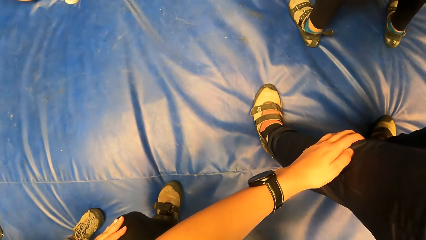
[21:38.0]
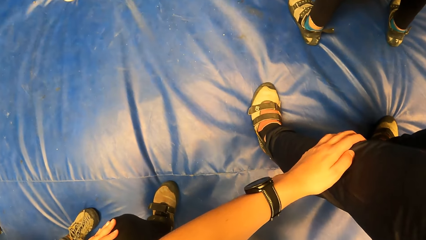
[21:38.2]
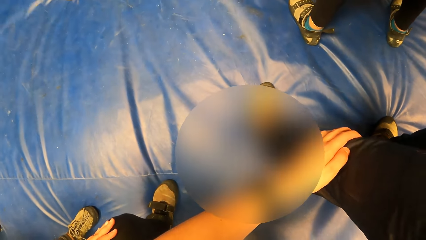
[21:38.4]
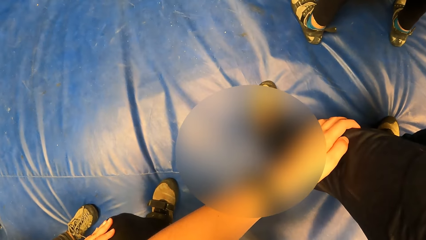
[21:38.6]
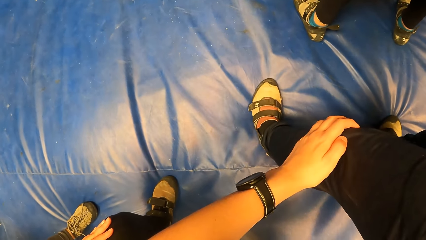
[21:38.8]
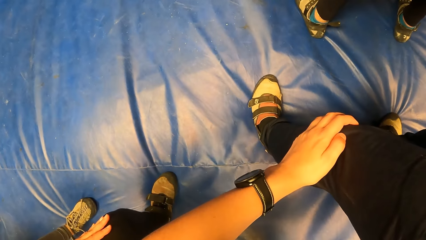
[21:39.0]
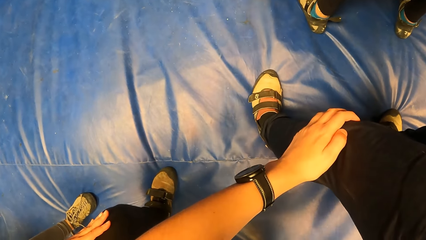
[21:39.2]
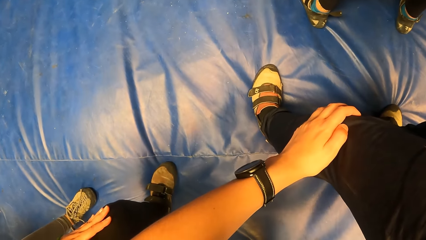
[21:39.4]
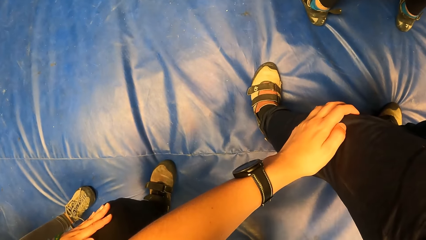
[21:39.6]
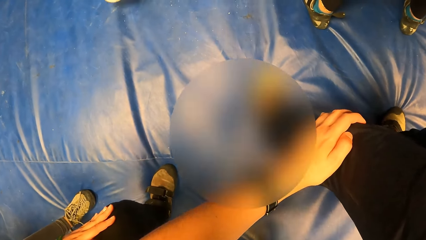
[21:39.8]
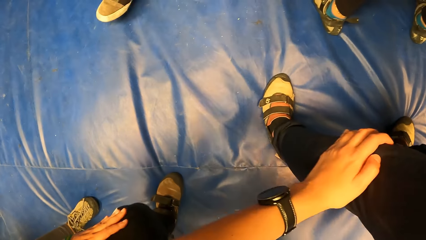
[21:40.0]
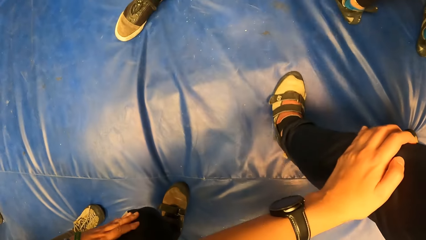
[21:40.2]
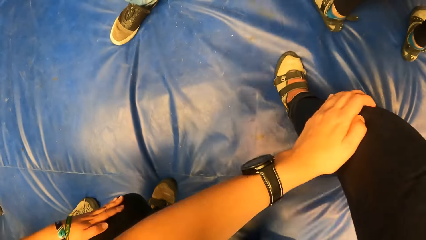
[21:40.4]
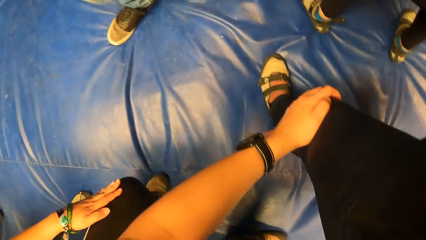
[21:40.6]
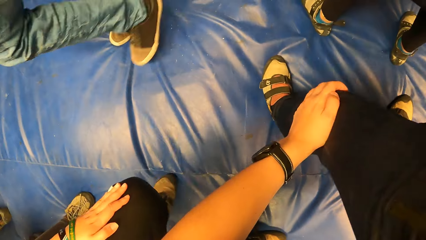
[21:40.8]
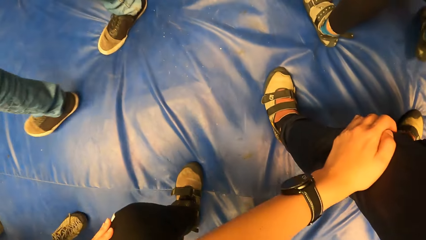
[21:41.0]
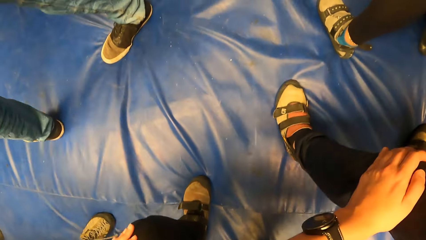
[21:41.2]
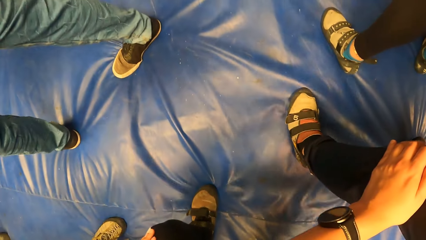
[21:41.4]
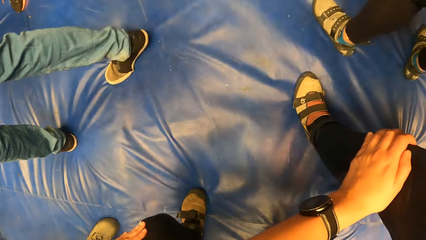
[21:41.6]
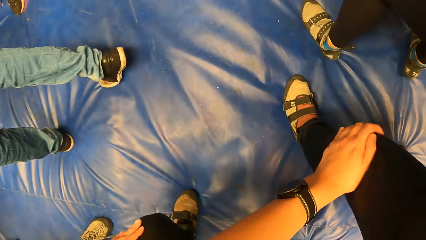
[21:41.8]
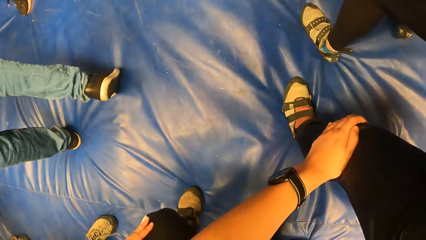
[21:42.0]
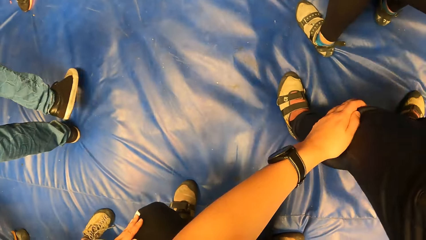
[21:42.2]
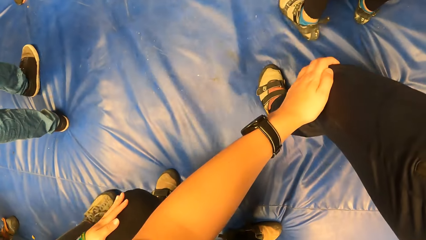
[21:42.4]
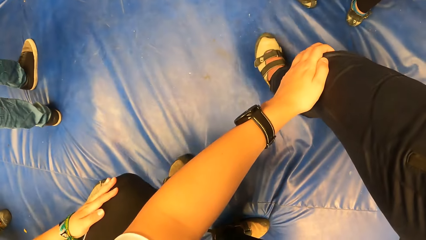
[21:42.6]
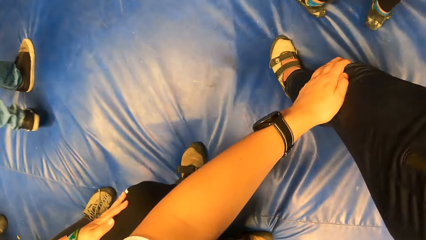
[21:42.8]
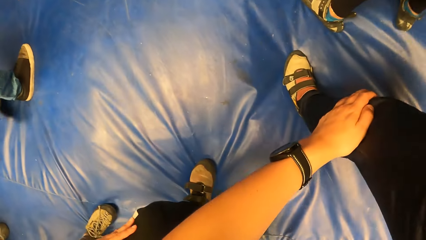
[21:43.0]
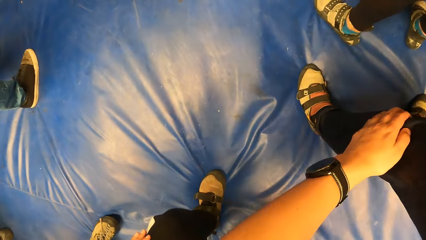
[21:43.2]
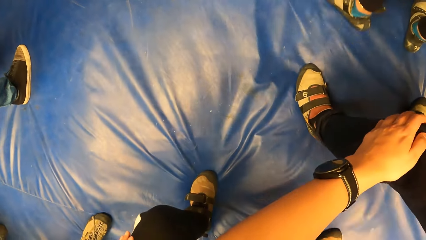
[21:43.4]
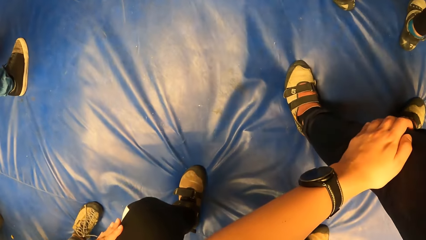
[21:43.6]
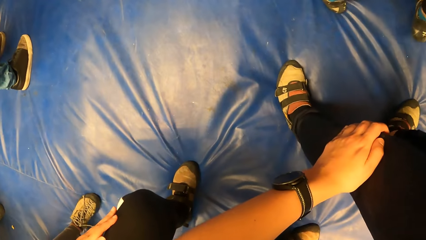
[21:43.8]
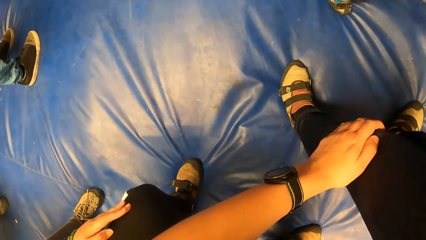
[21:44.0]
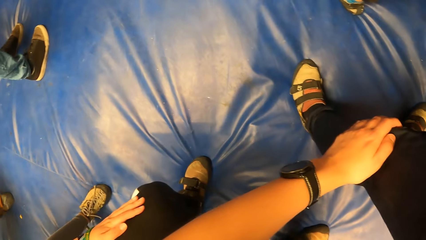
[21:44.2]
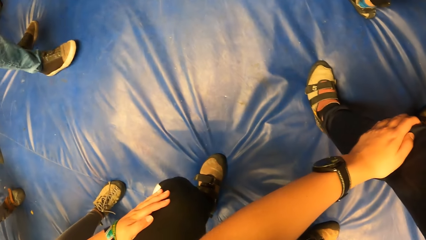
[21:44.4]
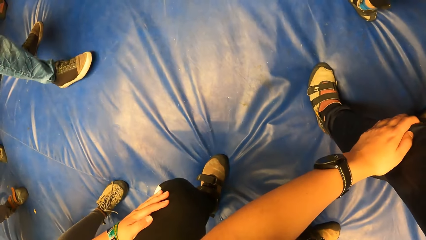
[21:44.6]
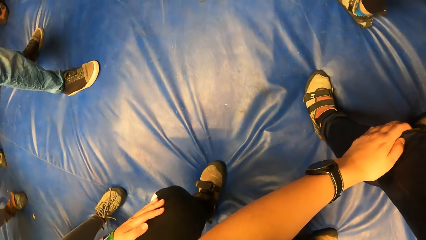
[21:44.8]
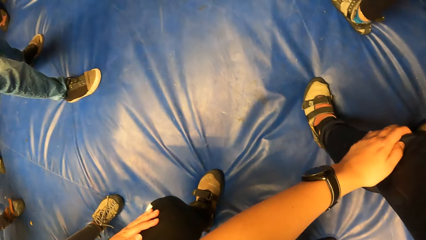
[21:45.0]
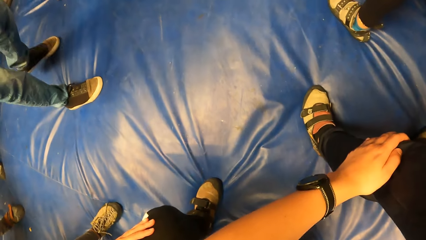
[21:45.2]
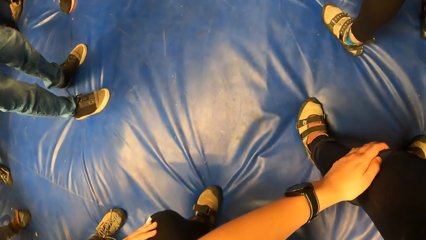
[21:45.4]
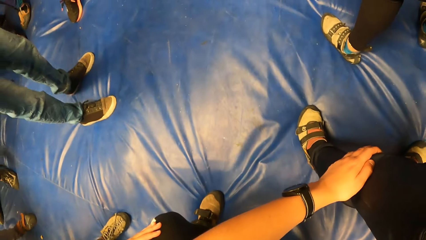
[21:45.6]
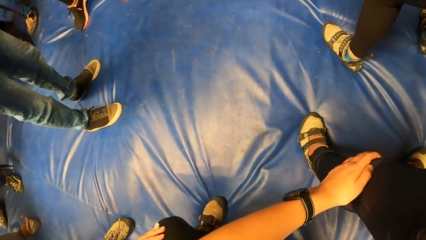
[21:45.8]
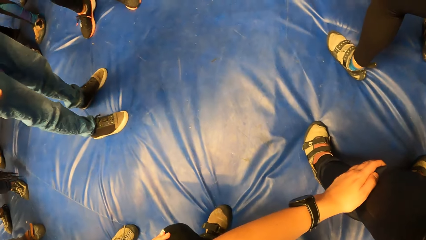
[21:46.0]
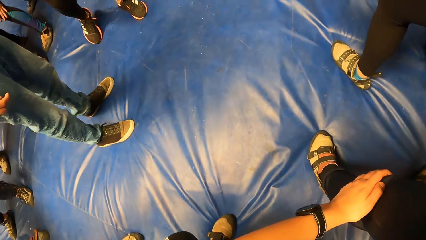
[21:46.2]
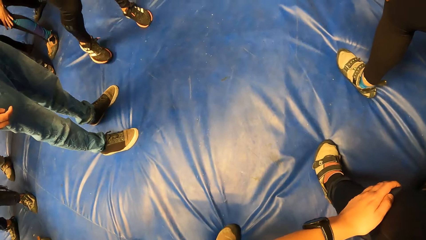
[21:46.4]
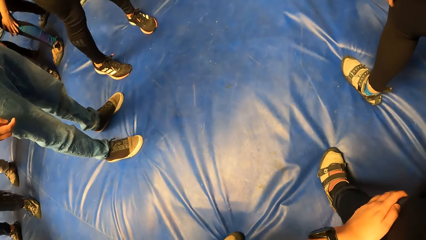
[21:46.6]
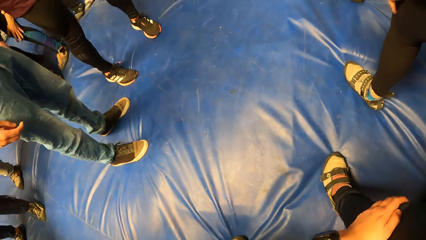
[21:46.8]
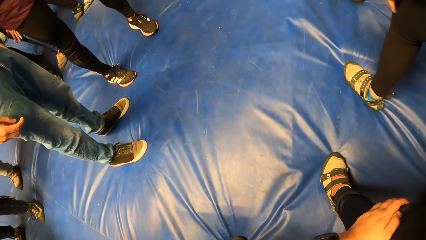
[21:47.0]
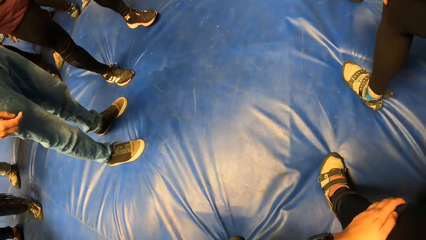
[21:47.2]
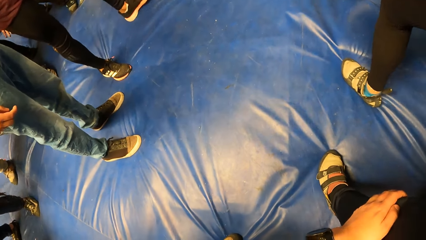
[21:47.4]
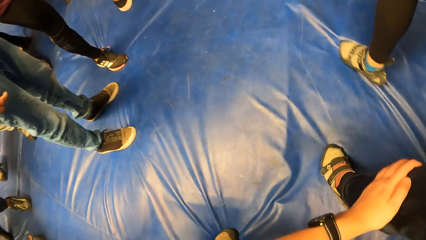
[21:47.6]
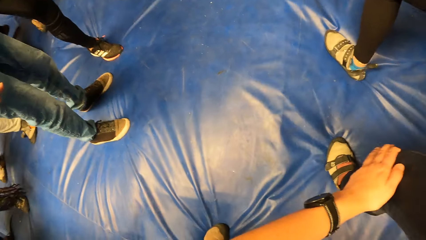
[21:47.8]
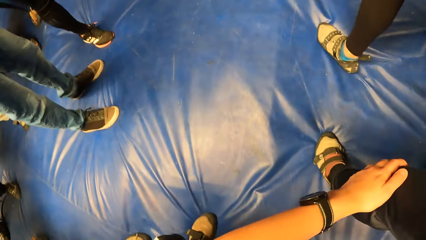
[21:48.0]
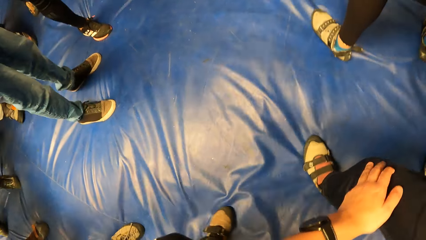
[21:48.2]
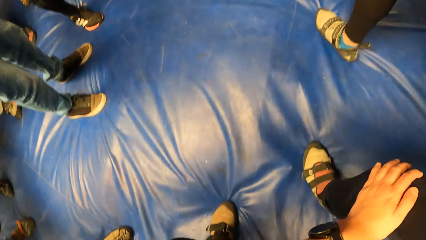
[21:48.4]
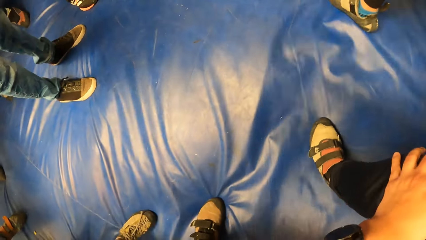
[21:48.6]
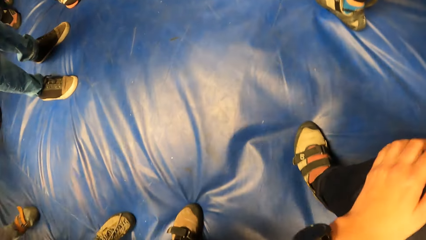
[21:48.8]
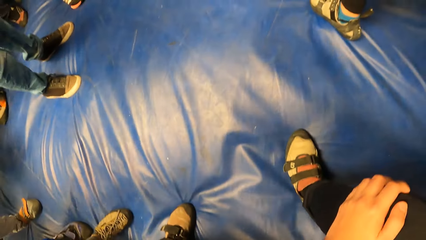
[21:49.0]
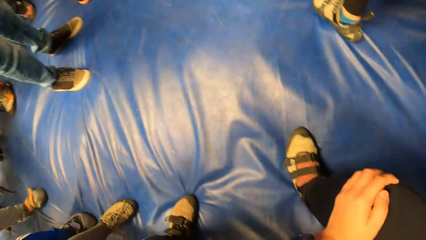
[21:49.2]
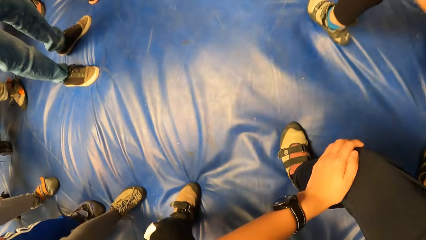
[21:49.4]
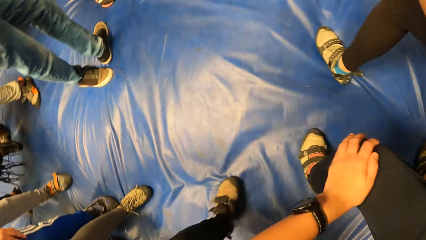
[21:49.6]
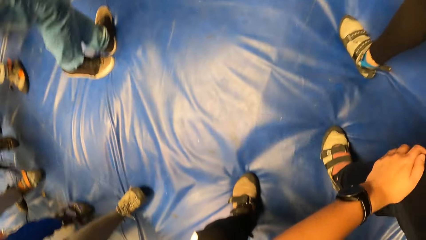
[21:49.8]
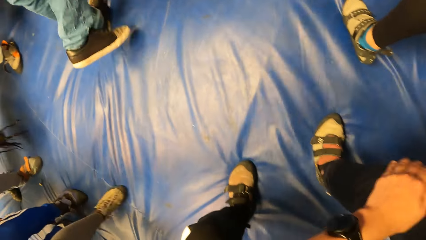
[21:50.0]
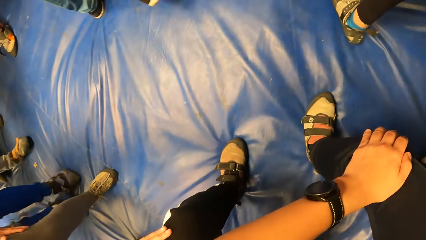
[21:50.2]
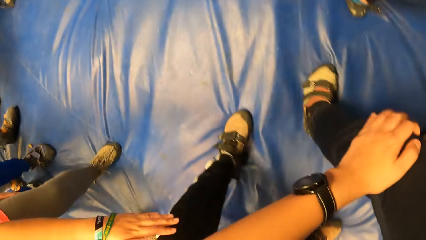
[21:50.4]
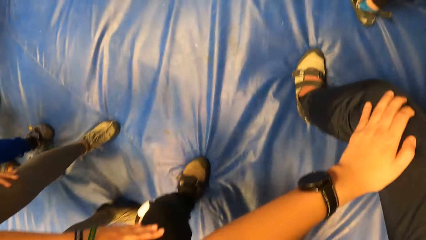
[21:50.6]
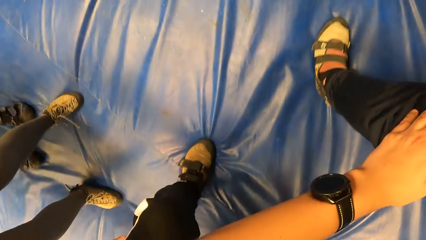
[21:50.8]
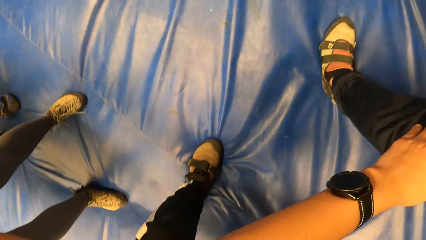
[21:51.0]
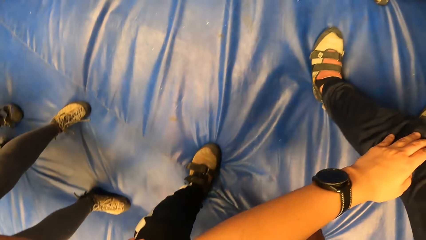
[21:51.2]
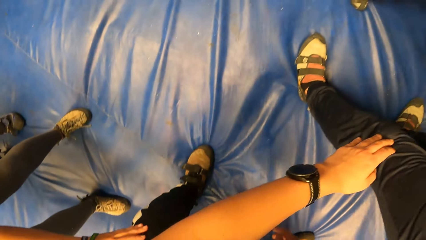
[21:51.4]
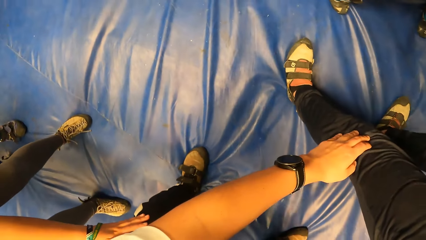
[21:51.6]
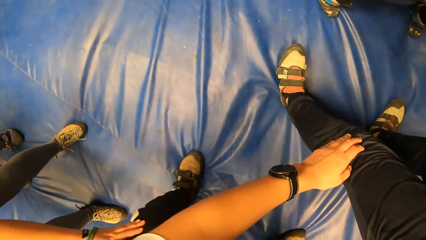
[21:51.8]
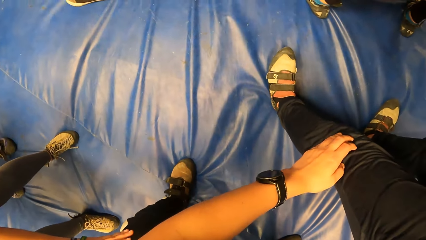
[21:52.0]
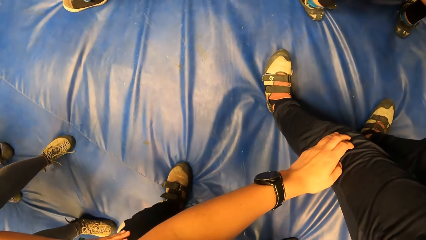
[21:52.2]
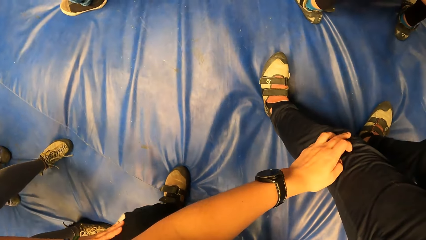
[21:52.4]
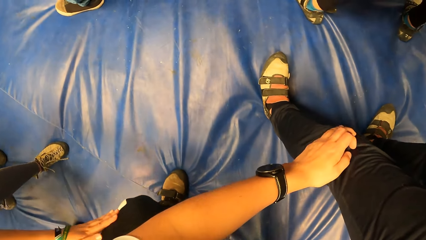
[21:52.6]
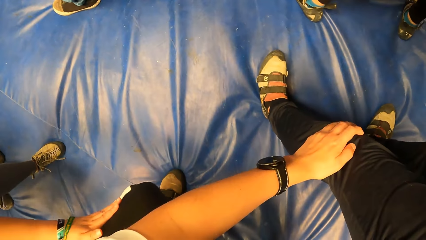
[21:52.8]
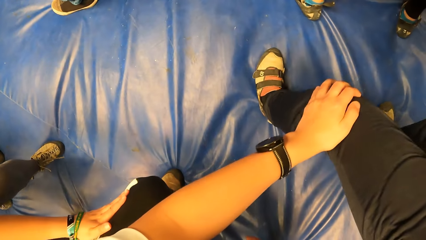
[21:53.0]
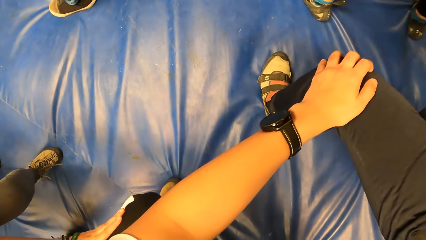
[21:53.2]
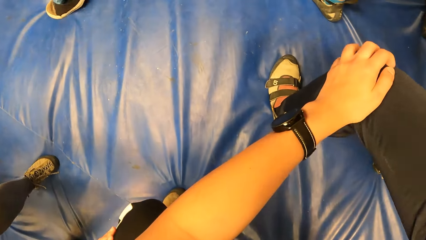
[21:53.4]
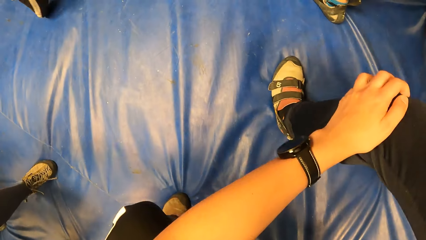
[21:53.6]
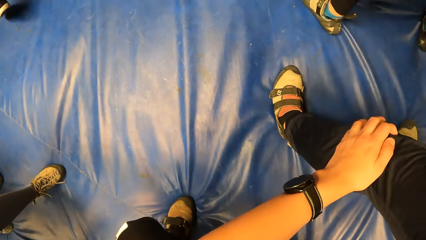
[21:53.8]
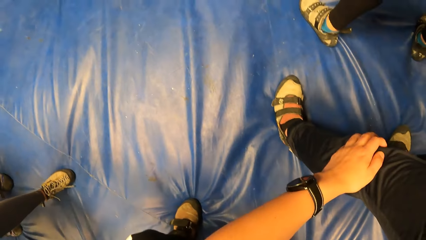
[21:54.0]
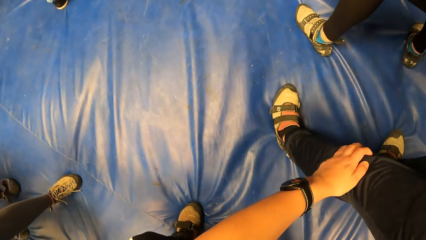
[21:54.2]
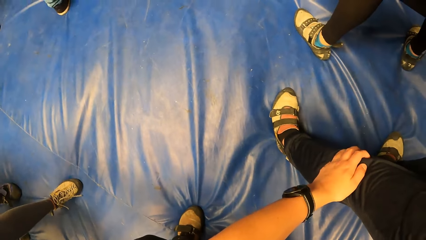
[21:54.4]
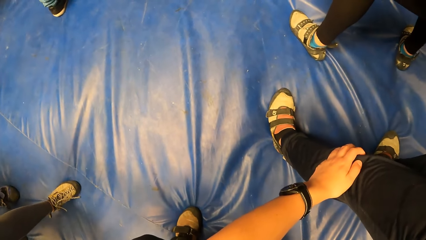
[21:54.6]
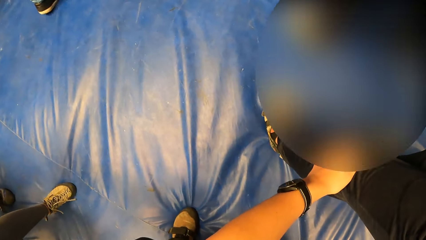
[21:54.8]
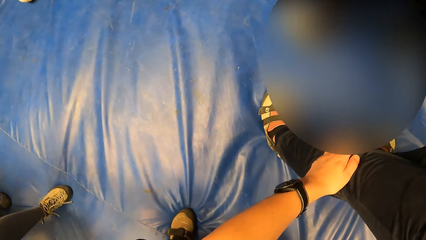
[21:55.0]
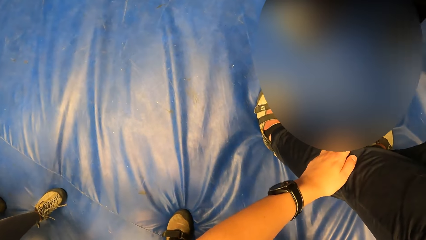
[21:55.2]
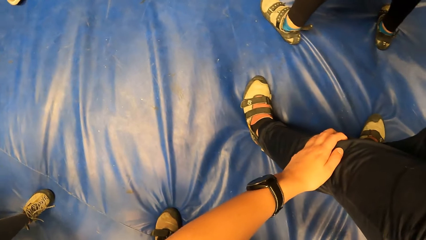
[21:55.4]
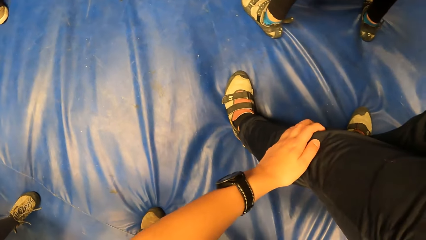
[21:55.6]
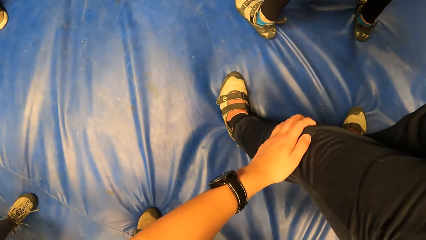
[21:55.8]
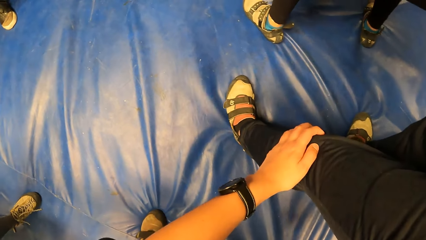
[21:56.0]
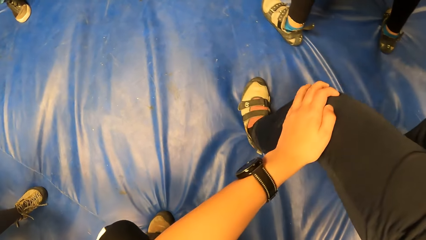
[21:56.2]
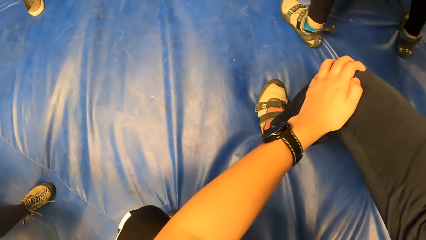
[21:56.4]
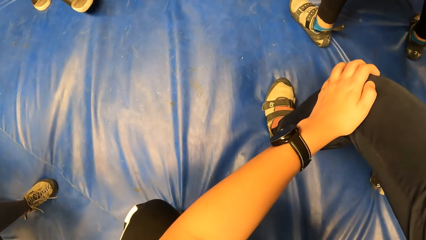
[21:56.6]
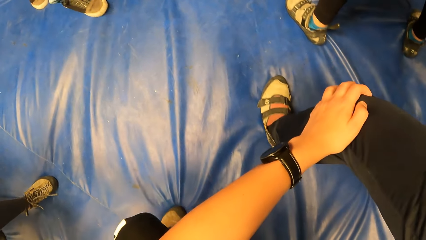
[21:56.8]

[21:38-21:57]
A man moves forward. The camera wearer moves forward. They jump with the circle of people. The man moves forward. The camera wearer moves forward and back. They squat with the circle of people.
